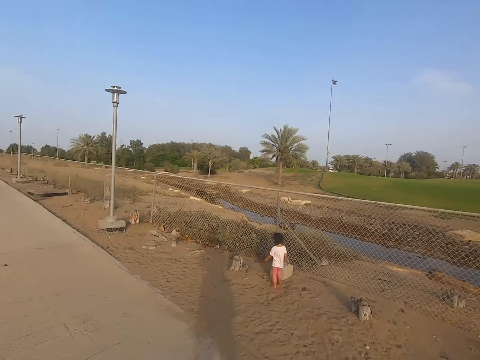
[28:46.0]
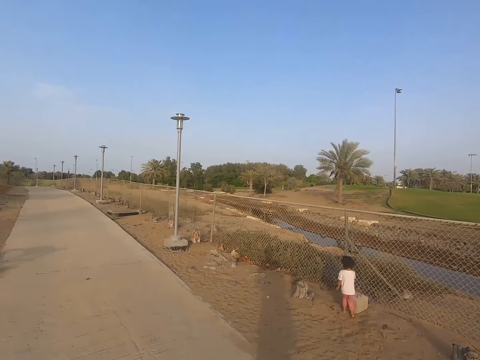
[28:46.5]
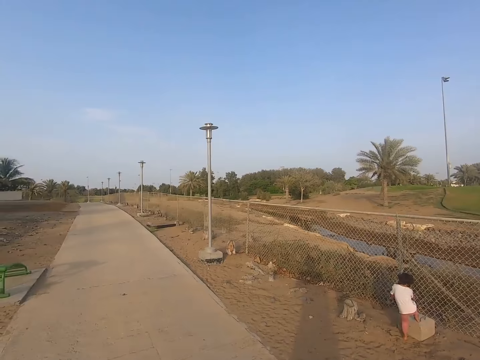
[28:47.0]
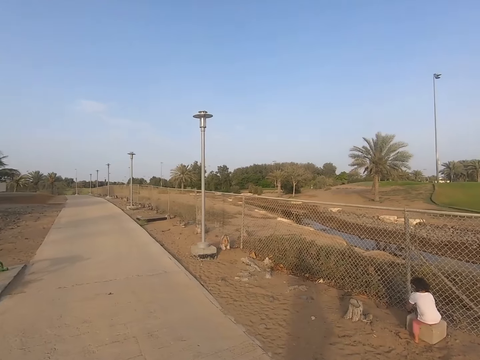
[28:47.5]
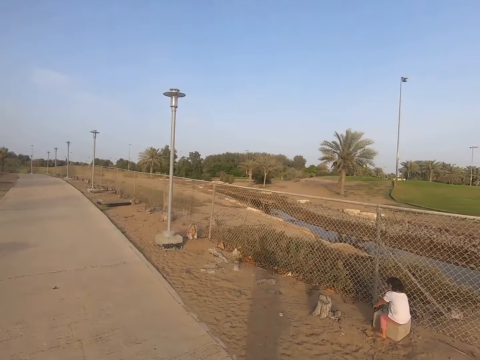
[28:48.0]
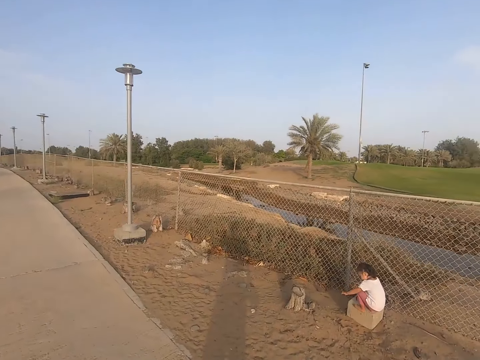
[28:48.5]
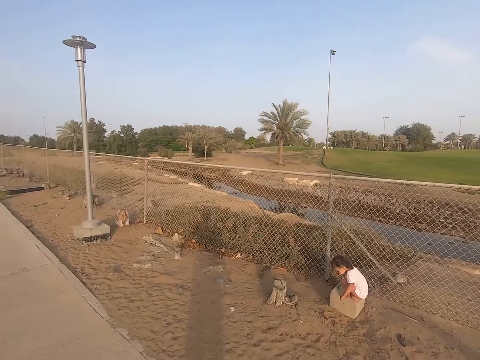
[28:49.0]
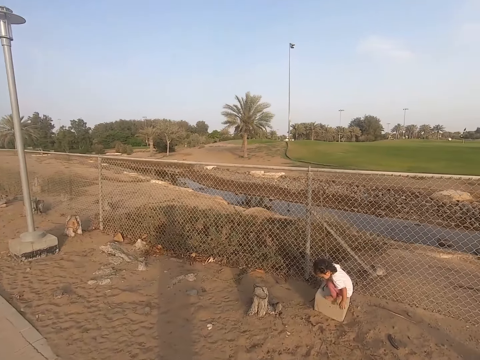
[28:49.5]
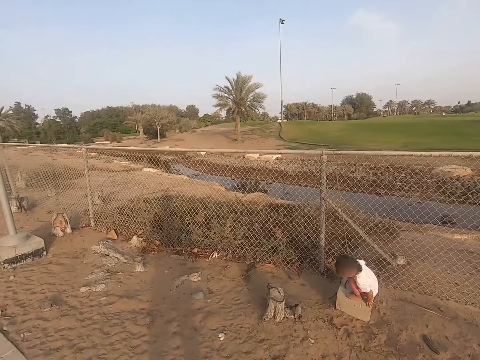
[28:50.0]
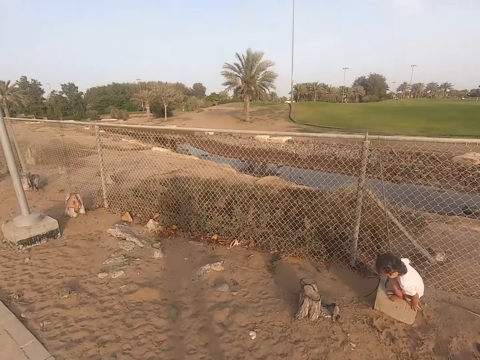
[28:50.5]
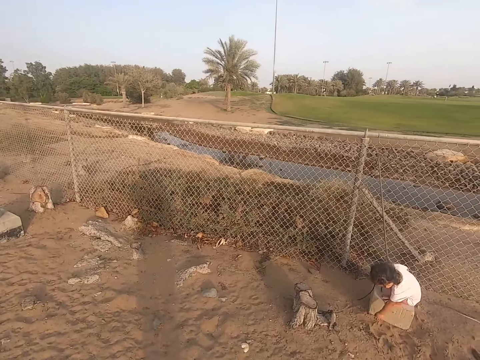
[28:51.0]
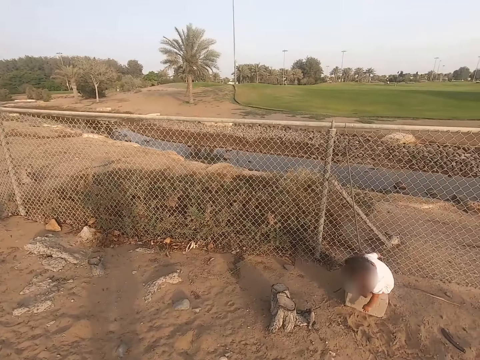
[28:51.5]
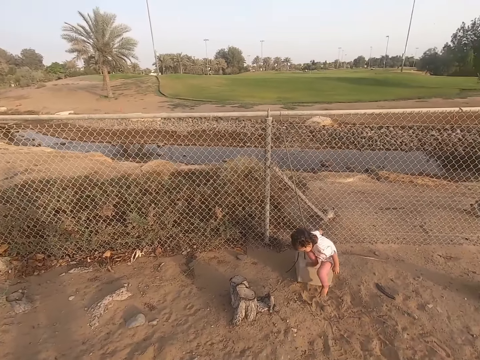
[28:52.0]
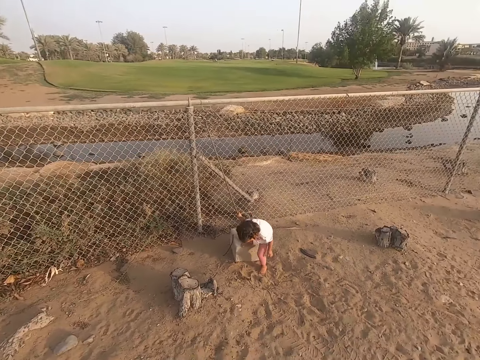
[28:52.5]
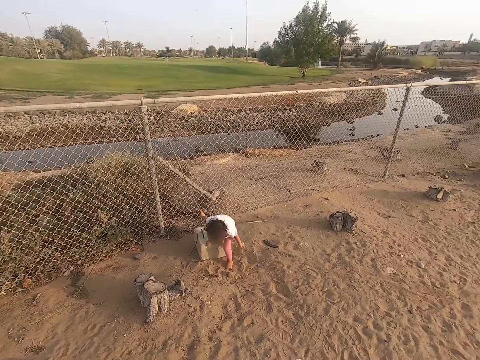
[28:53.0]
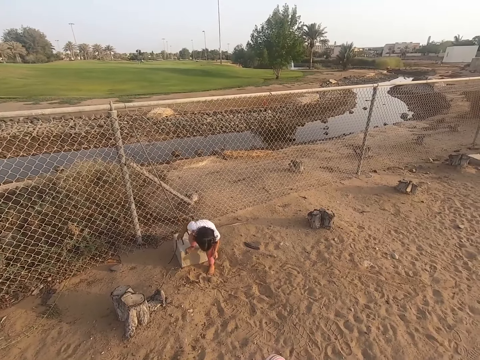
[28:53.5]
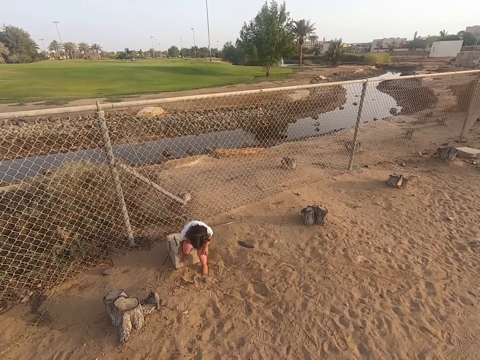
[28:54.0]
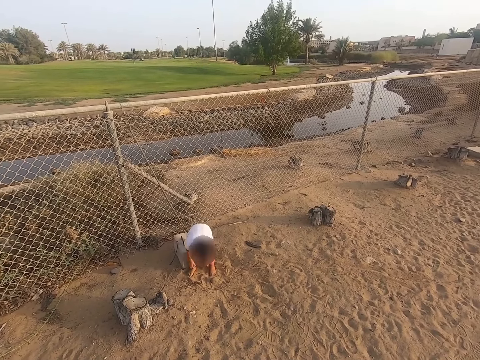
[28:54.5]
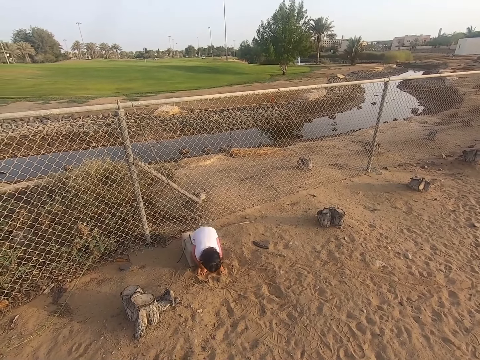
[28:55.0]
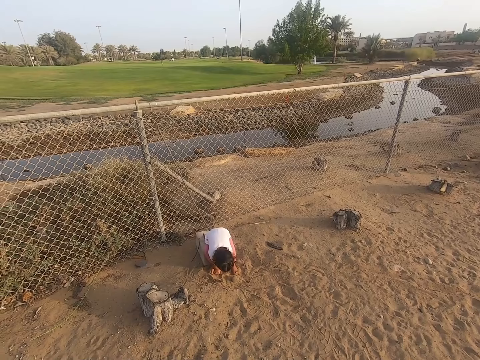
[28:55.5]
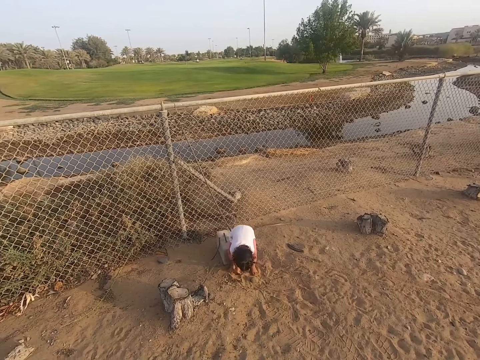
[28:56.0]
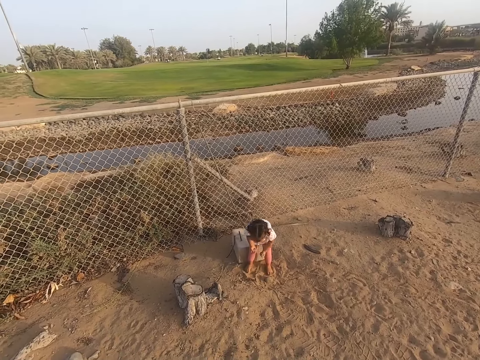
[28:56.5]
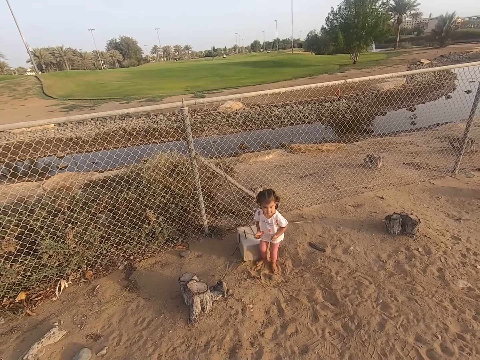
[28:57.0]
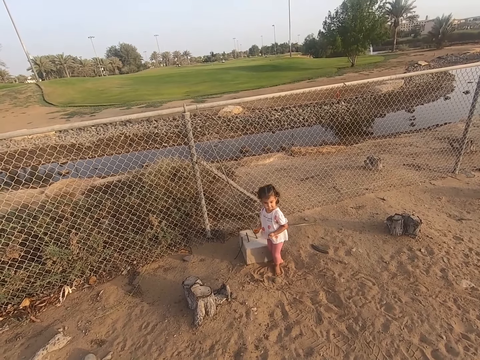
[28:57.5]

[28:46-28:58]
The girl walks in the sidewalk. The camera wearer climbs a stone. The girl sits on the stone. She stands on the stone. The camera wearer picks up sand.

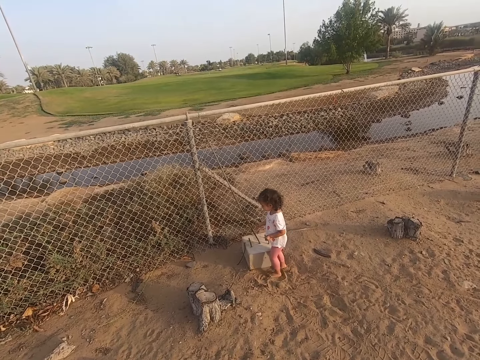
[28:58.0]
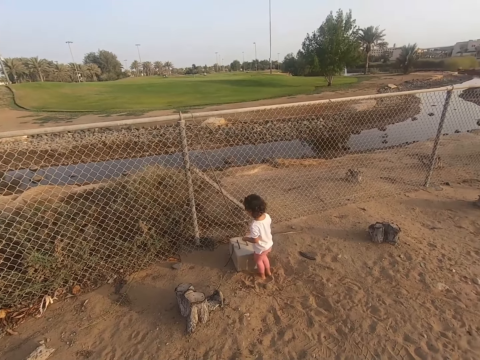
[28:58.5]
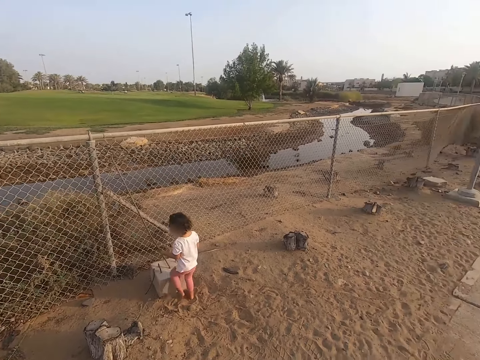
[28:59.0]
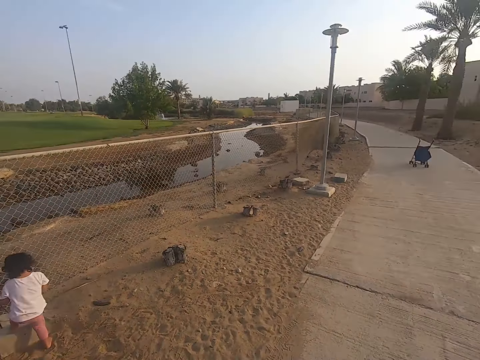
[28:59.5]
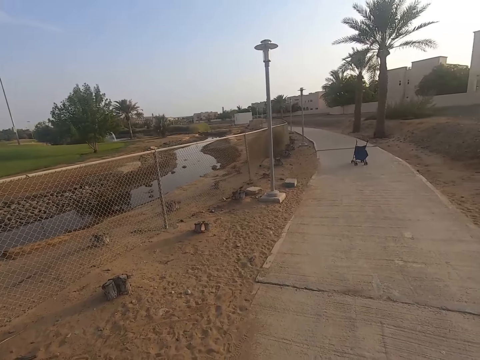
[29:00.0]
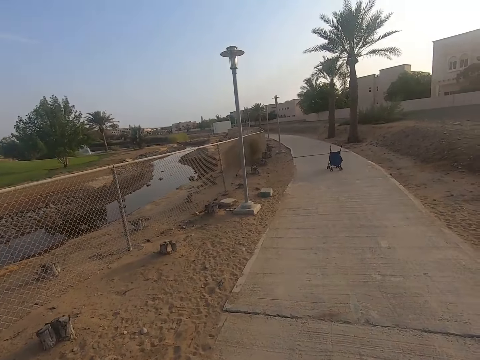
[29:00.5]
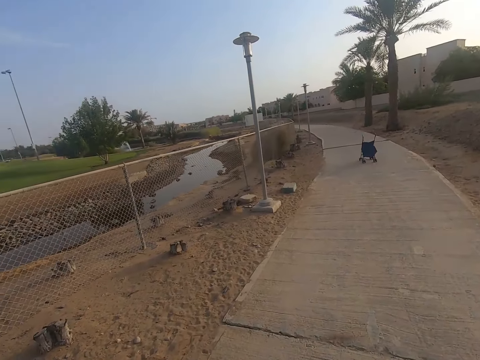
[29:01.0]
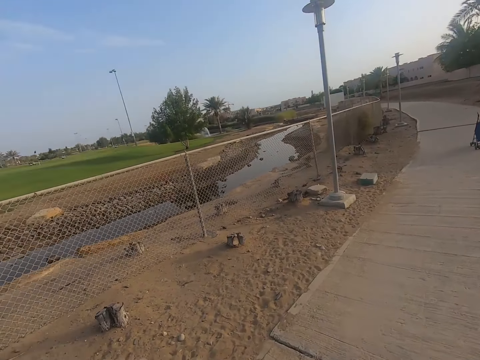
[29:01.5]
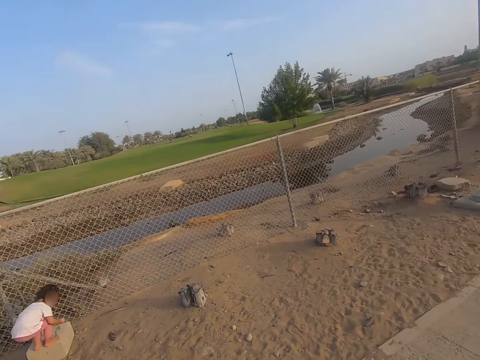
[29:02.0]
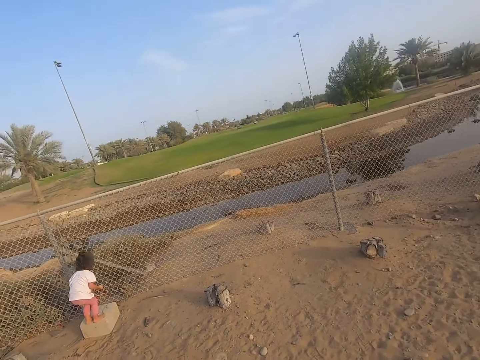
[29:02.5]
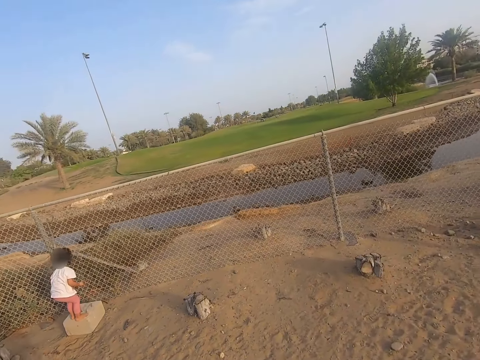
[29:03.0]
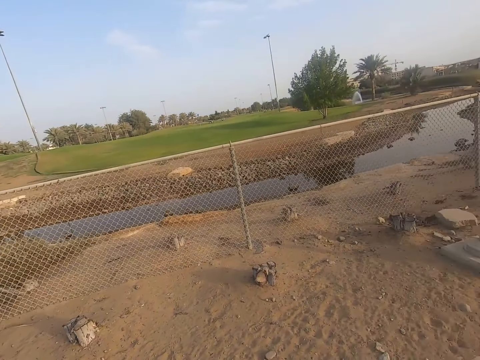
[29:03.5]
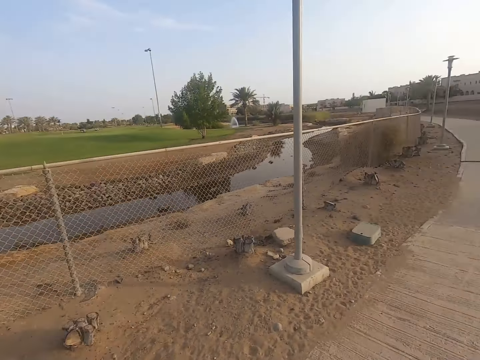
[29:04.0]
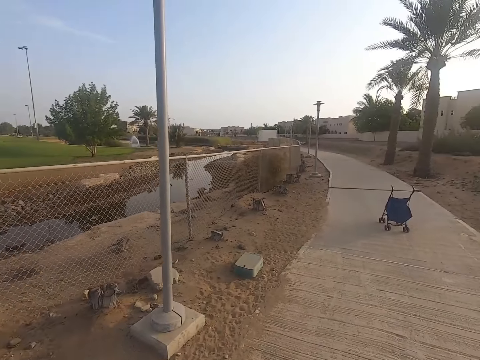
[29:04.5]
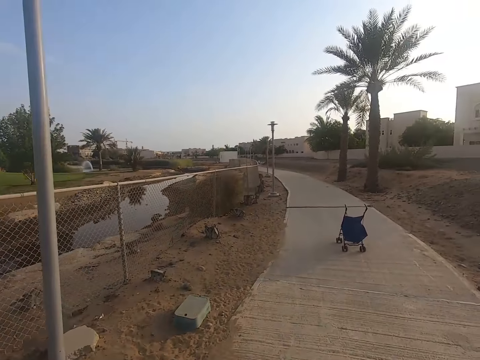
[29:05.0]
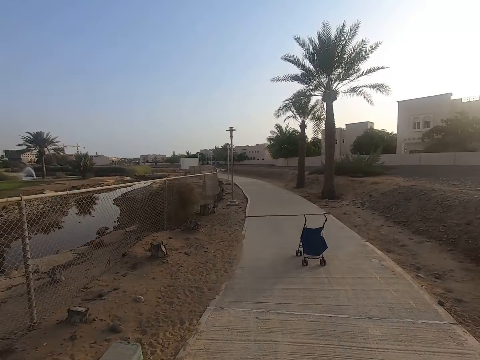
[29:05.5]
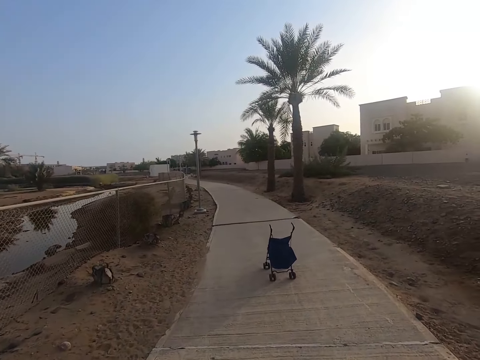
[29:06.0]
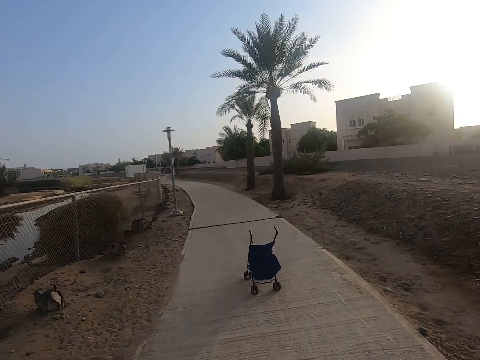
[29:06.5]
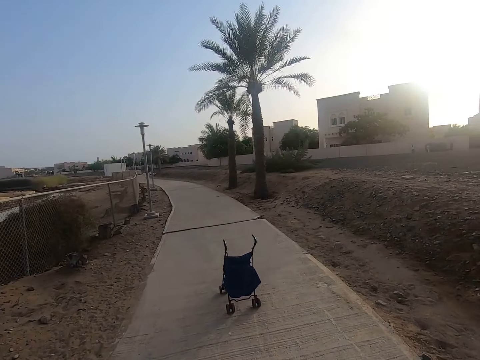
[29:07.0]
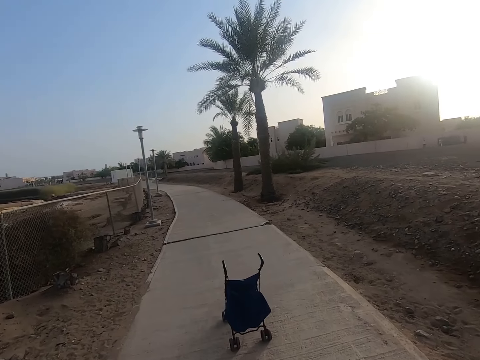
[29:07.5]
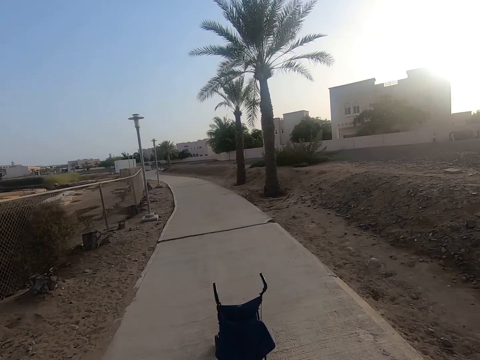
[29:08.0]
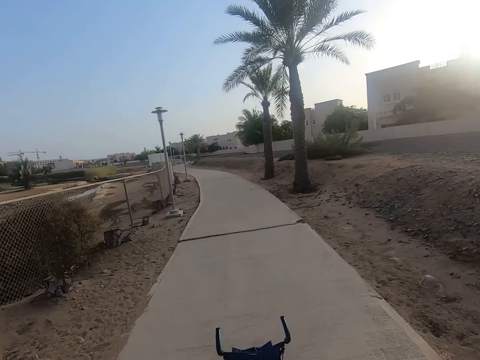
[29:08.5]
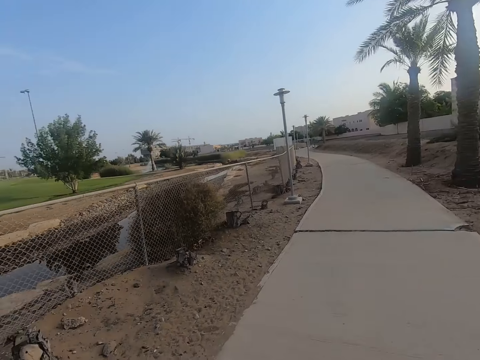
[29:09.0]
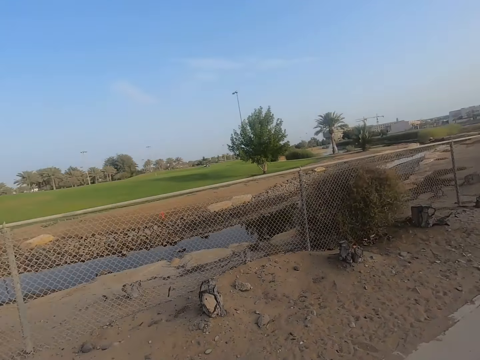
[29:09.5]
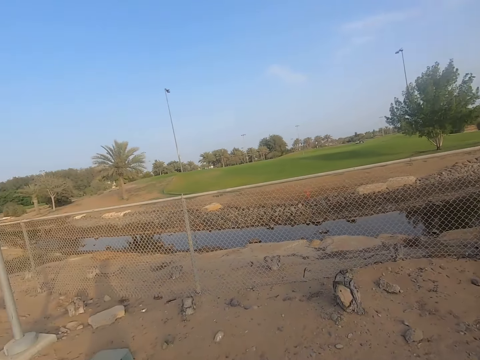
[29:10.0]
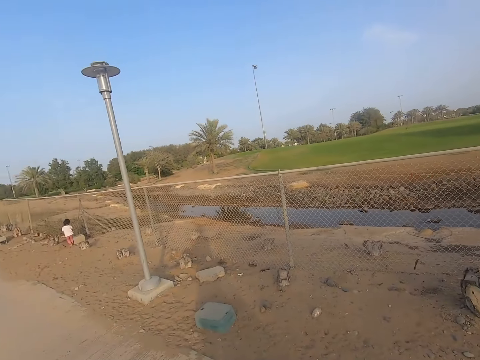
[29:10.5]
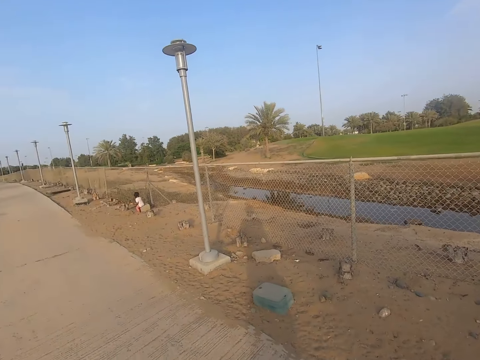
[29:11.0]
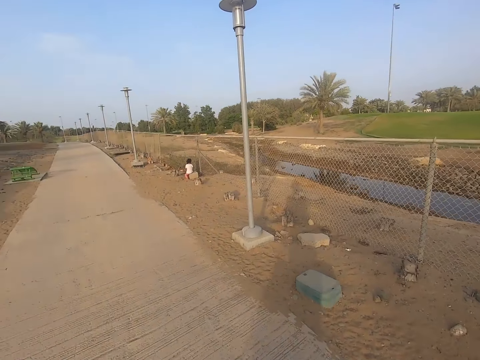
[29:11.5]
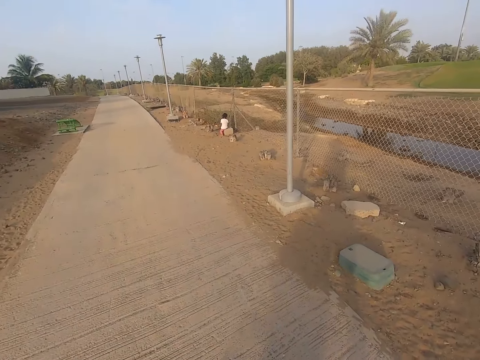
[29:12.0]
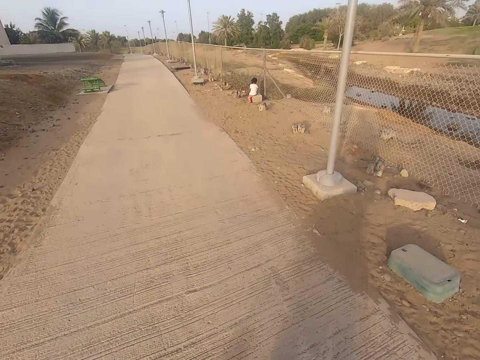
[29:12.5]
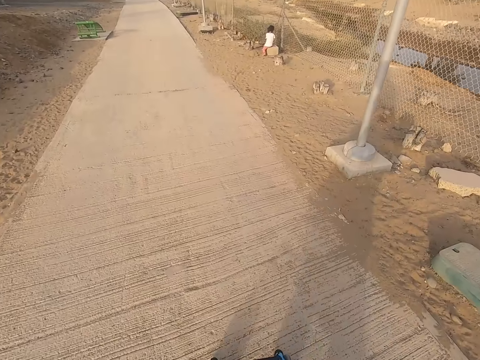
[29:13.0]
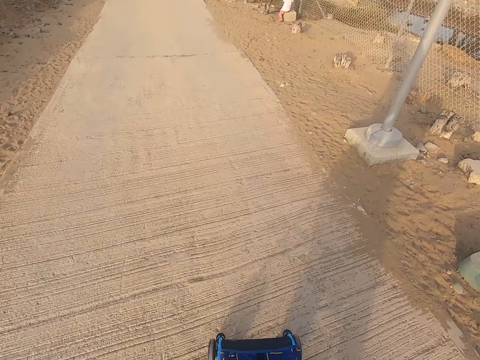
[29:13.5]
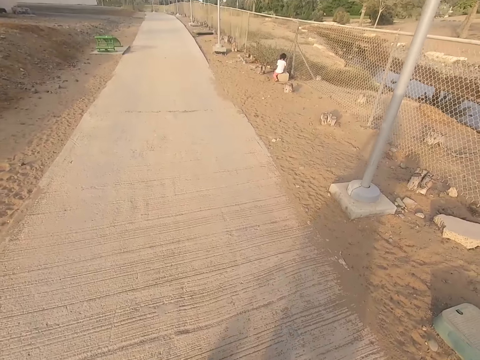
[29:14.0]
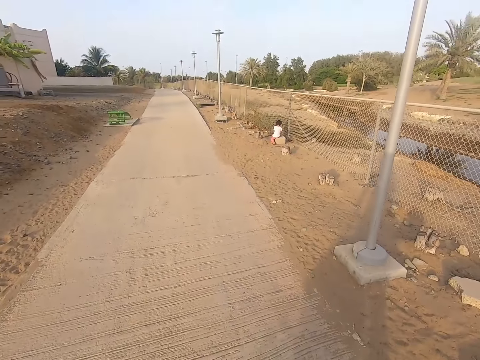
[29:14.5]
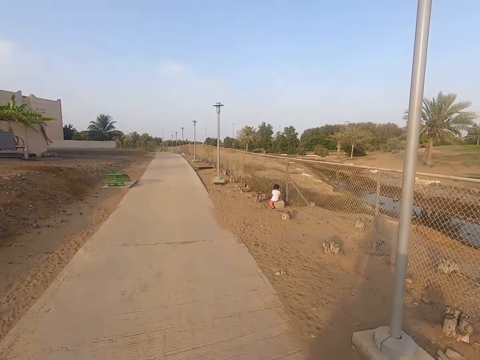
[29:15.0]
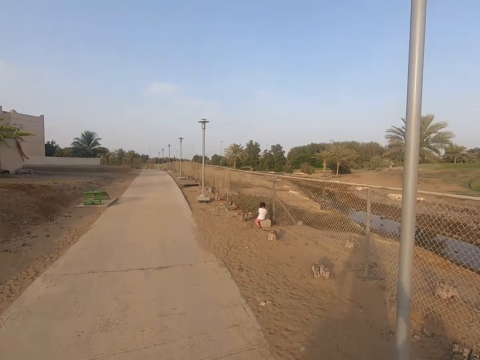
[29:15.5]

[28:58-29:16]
The girl climbs a stone. The girl stands on the stone. The camera wearer looks around. The girl stands on the stone. The camera wearer walks in the sidewalk. They move the camera around. They look around. They walk in the sidewalk.
